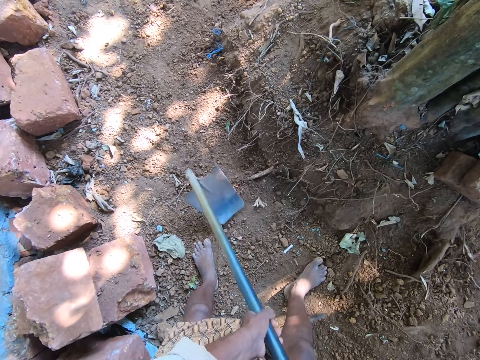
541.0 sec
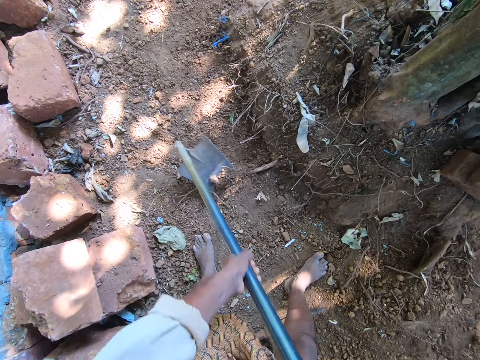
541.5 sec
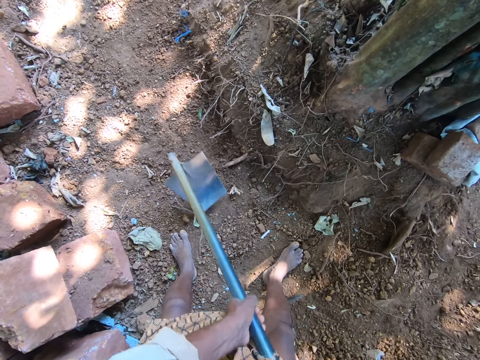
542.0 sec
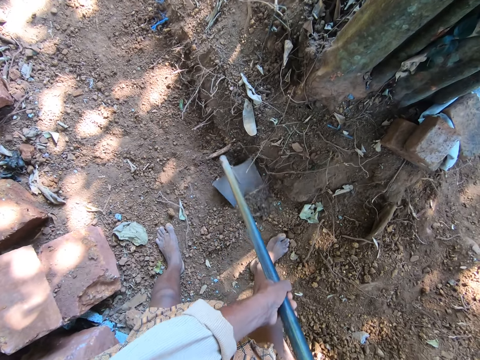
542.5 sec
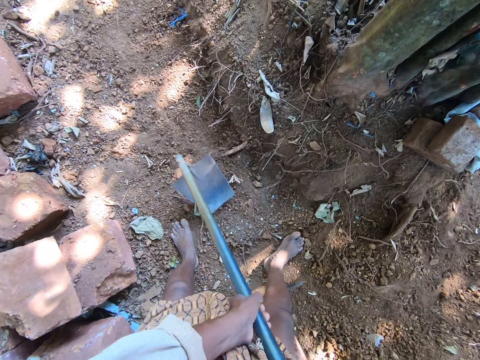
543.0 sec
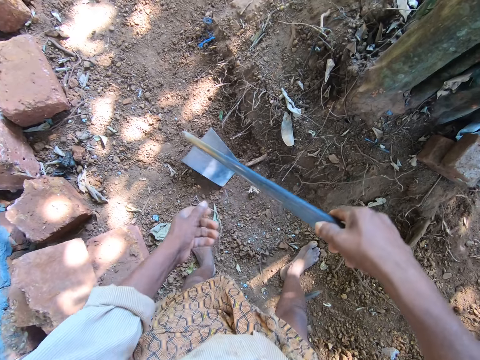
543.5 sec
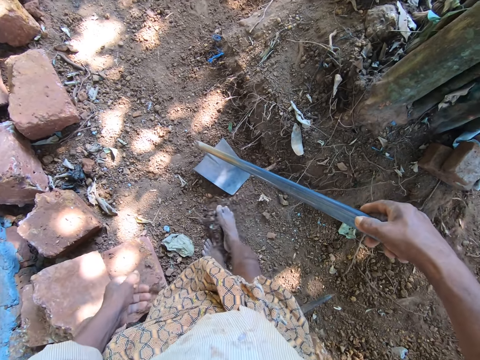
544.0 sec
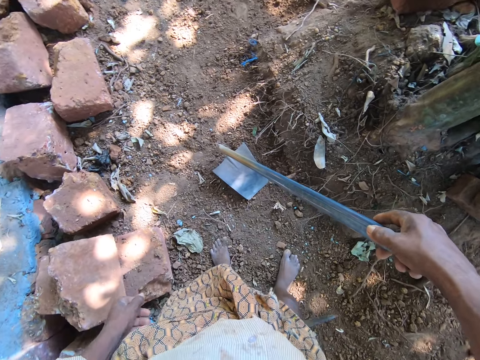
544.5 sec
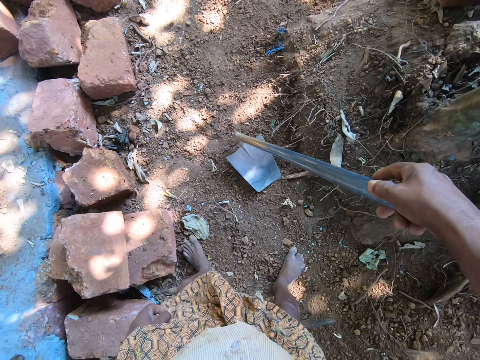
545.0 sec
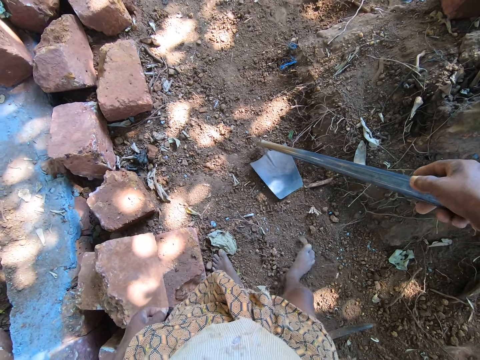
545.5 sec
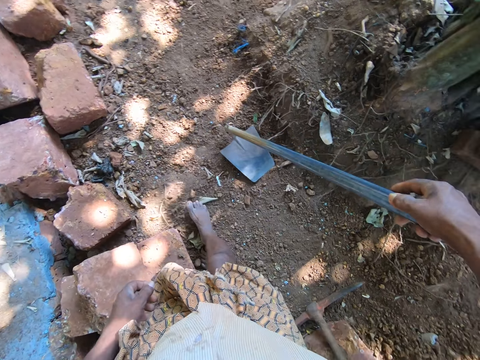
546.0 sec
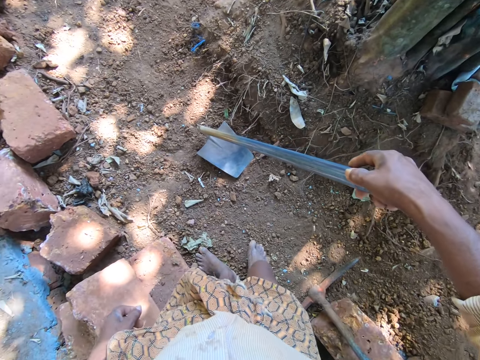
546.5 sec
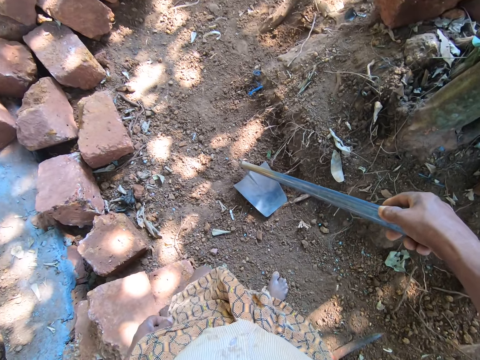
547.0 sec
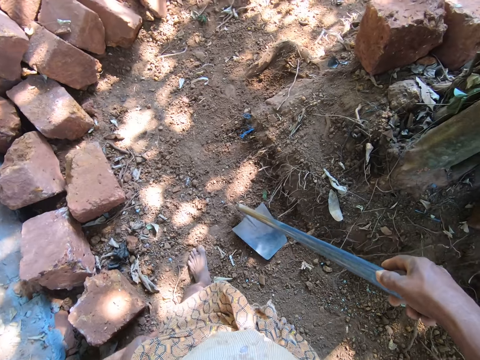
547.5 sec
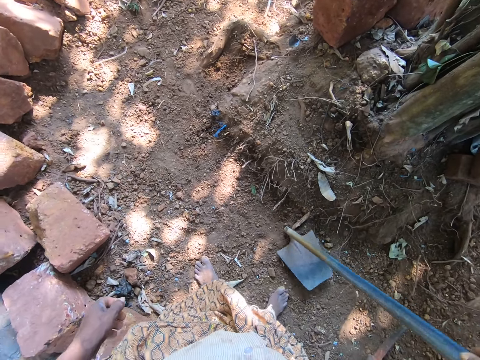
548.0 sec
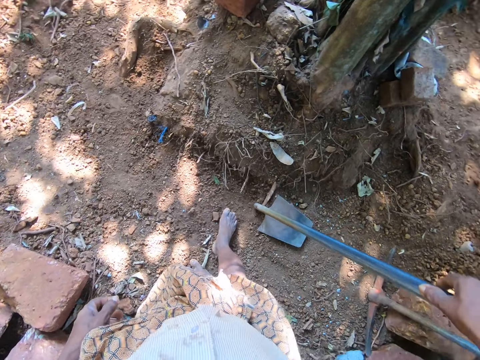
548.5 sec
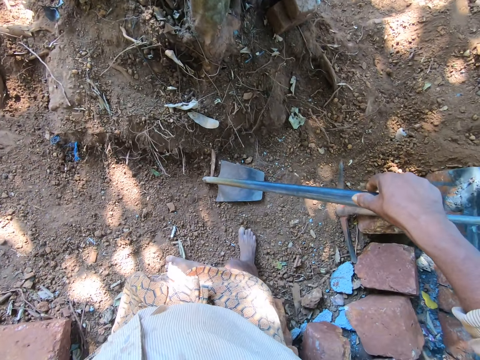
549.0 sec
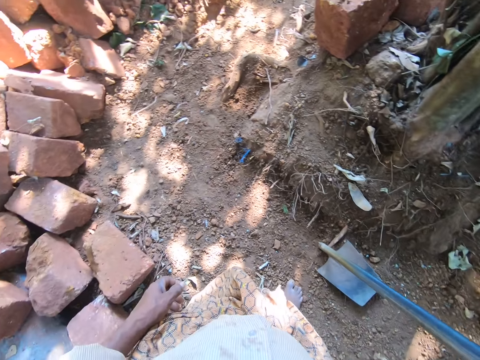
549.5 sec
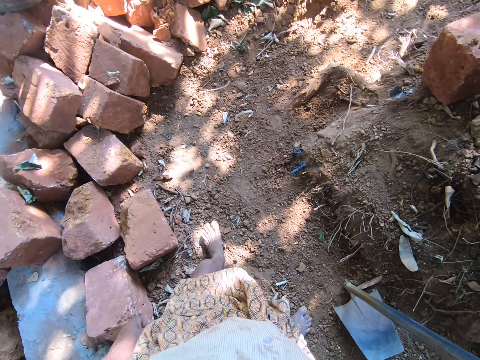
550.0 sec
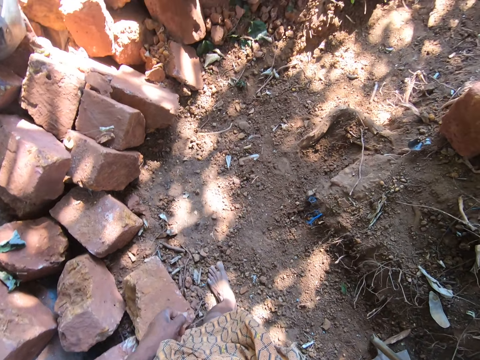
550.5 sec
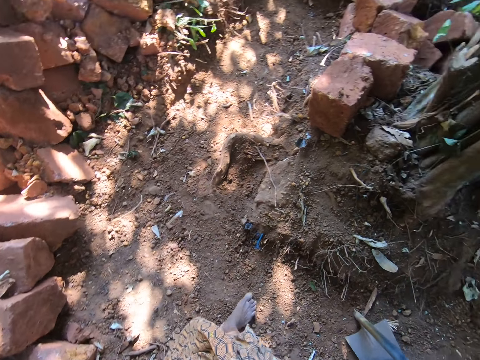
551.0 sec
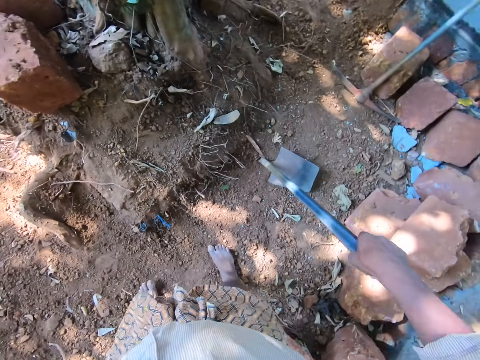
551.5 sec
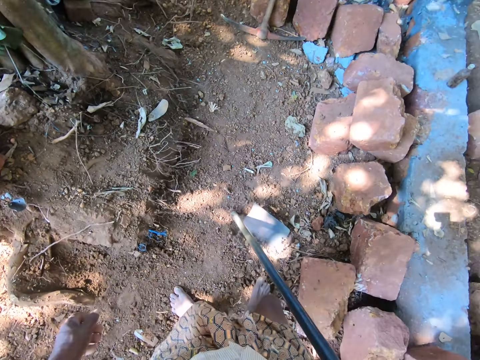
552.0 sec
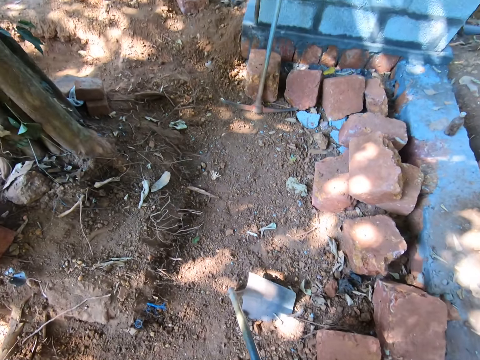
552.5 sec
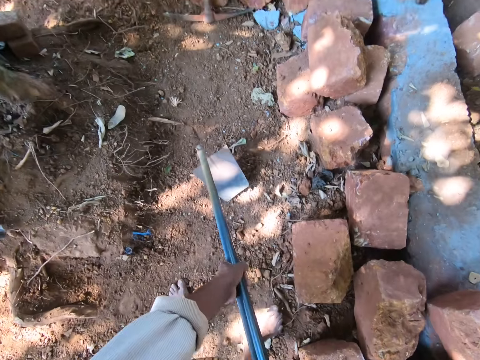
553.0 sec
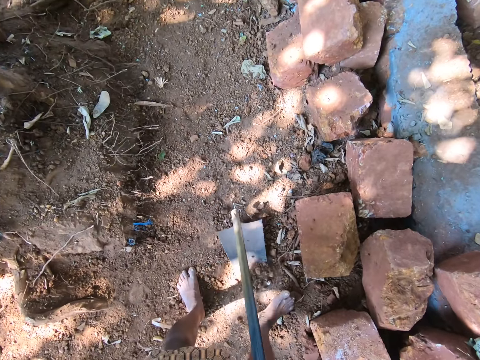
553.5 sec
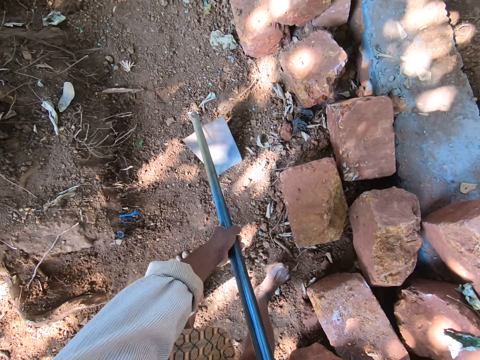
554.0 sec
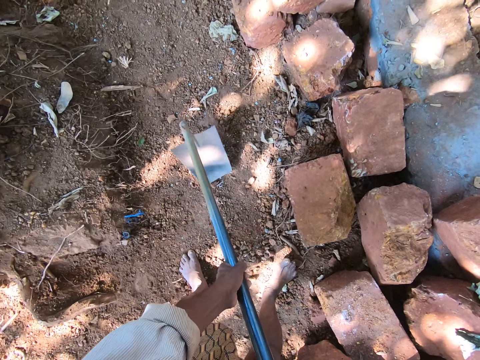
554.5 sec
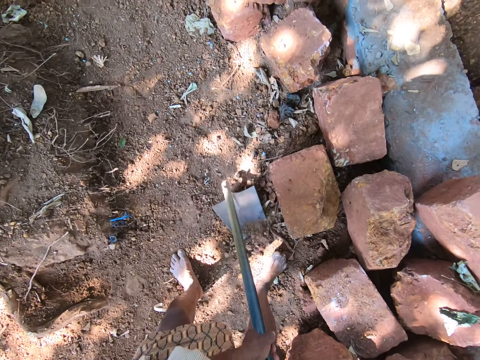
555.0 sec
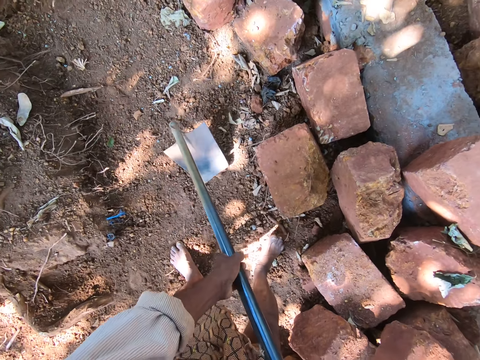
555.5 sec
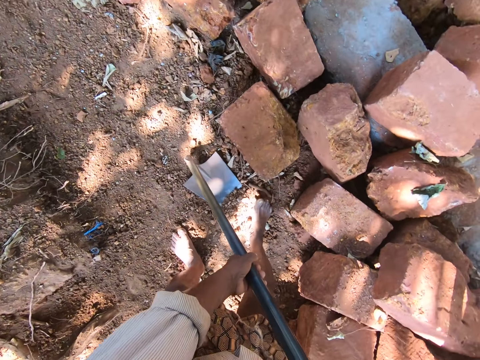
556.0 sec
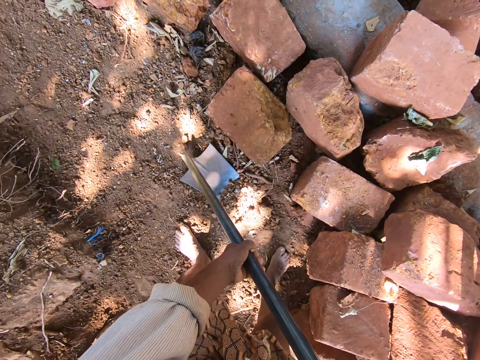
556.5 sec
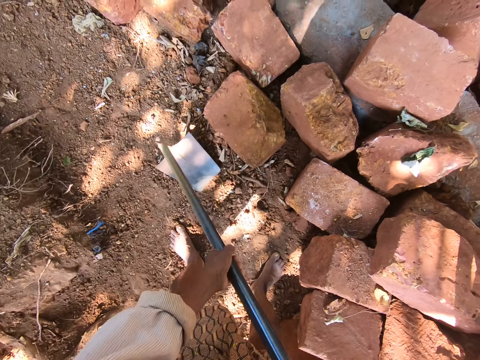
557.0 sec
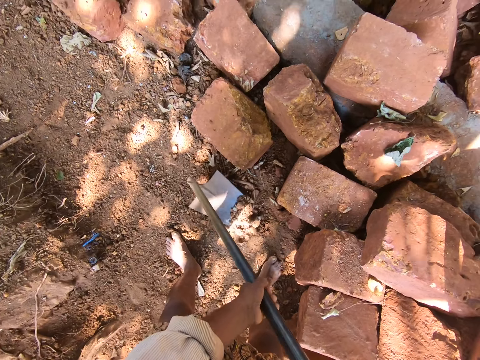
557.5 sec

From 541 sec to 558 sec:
The camera wearer digs the ground with the hoe. He pushes the soil with his right foot. He walks ahead. He pushes the soil with his right foot. He walks ahead. He digs the ground with the hoe. He collects the sand.

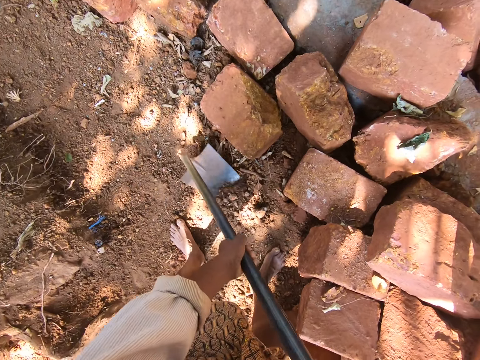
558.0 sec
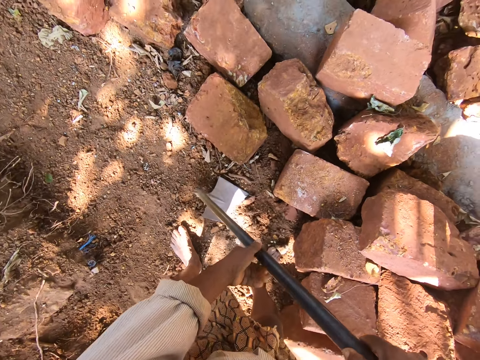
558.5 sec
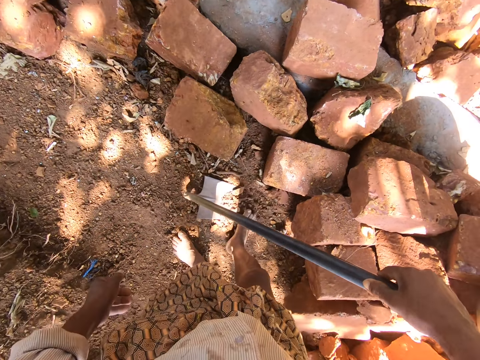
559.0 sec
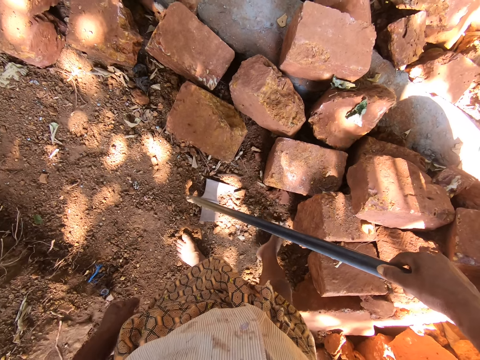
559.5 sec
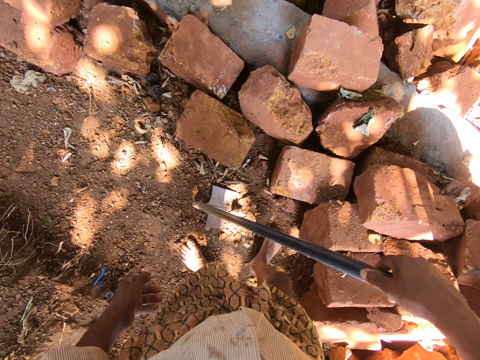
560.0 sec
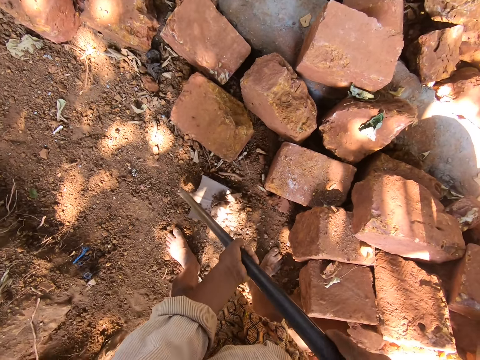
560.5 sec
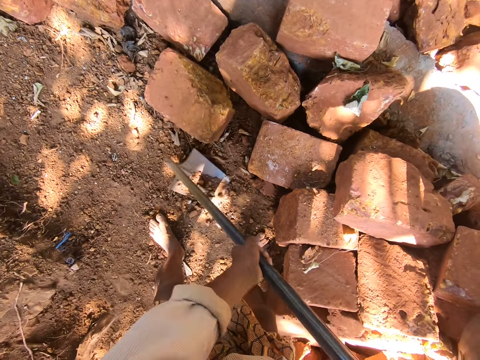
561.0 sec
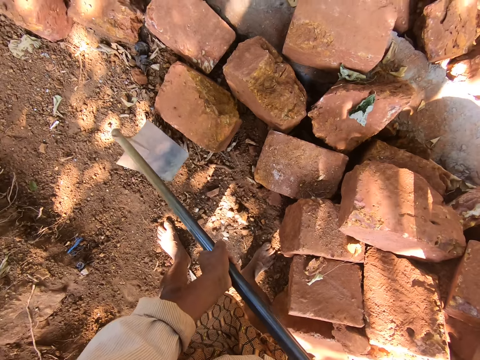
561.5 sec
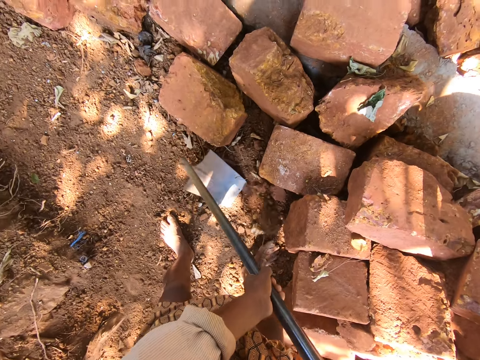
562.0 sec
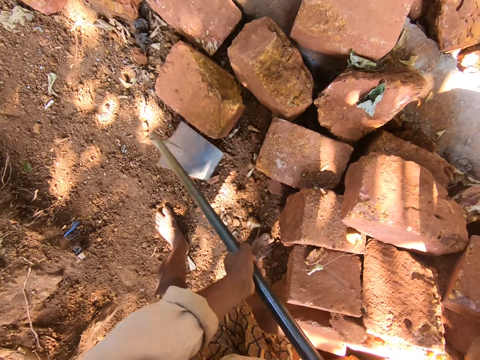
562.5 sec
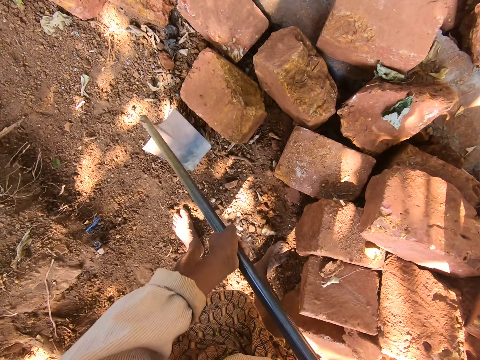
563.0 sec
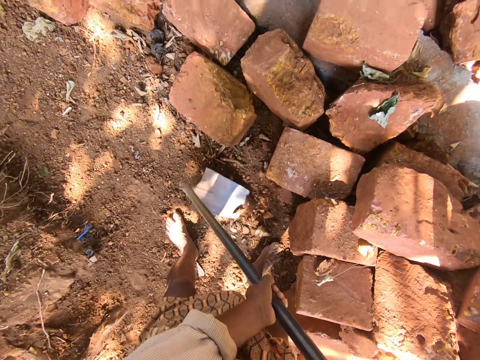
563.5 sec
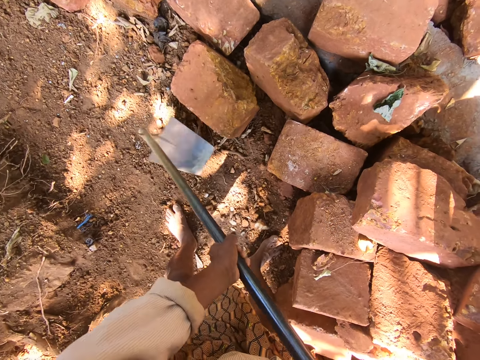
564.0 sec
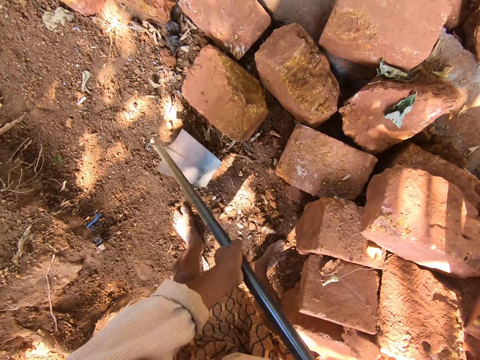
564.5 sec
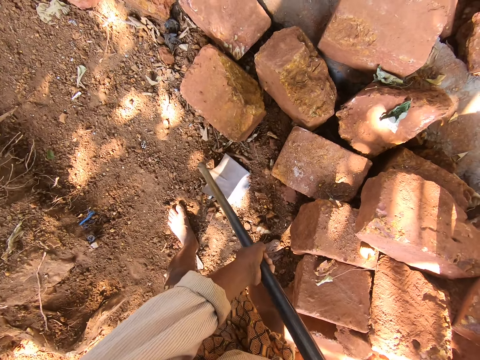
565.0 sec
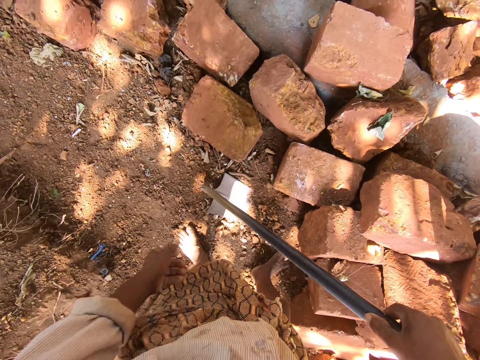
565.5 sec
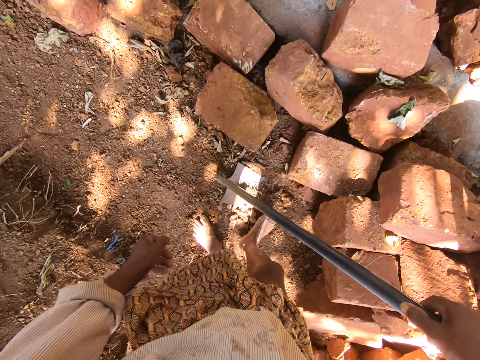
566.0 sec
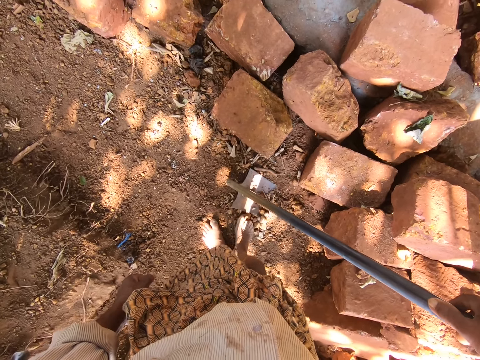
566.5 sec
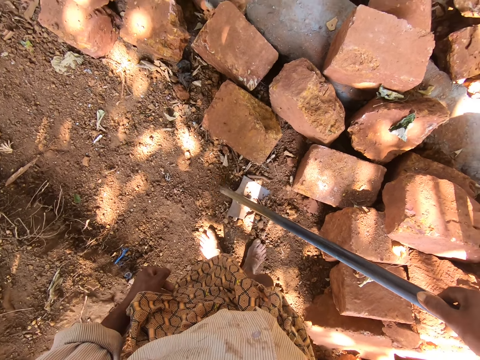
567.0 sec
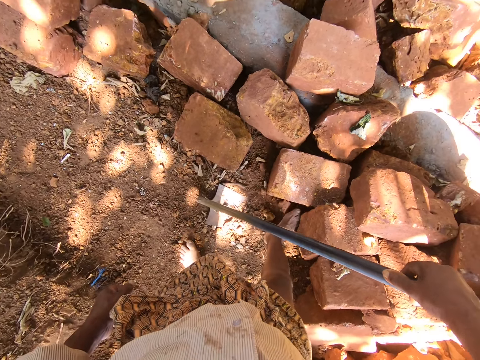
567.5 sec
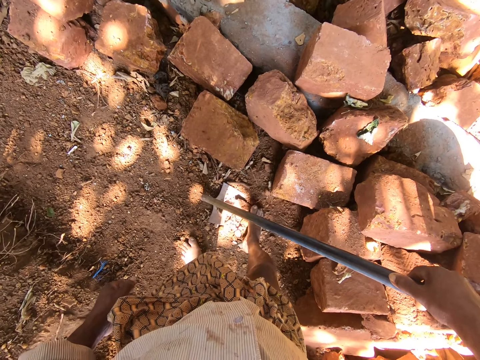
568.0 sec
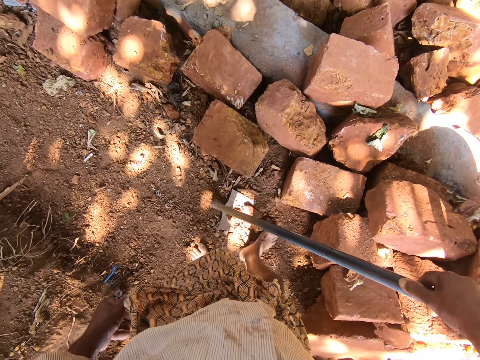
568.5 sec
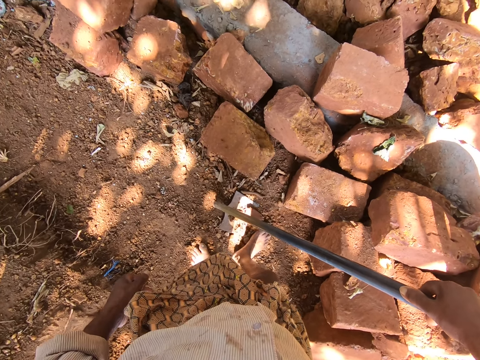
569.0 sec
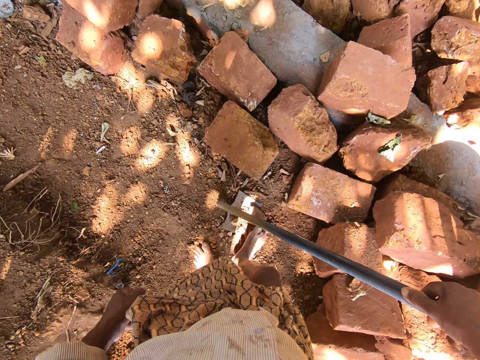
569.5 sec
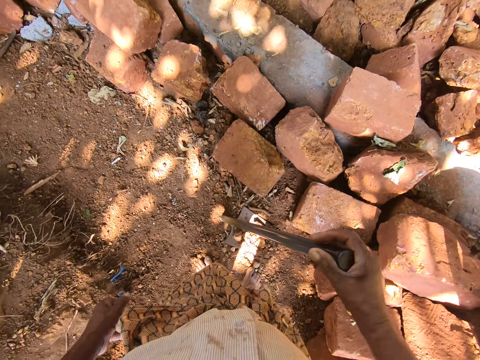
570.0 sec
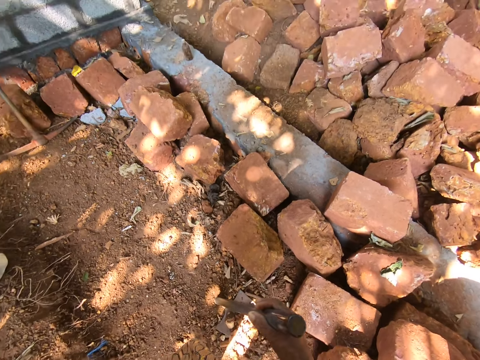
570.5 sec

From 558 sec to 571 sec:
The camera wearer puts the soil in the hoe with his leg. He digs the soil with the hoe. He puts the soil in the hoe with his leg.
